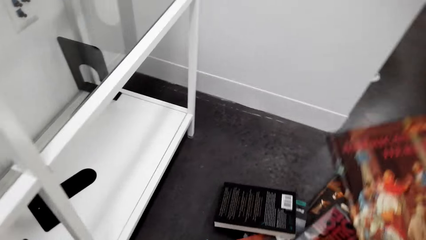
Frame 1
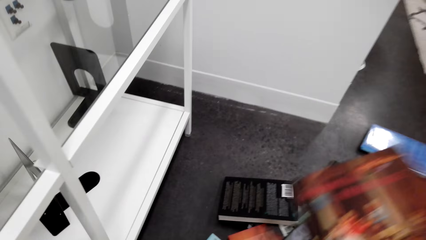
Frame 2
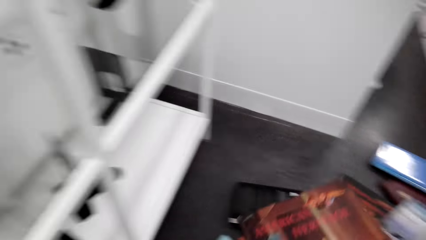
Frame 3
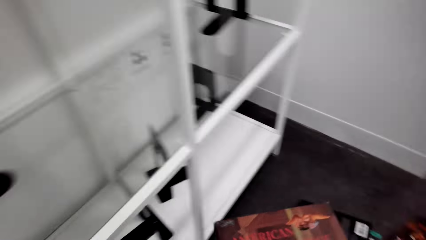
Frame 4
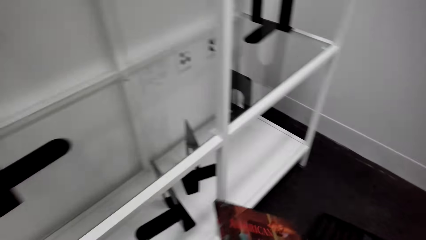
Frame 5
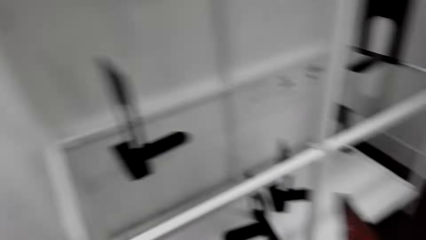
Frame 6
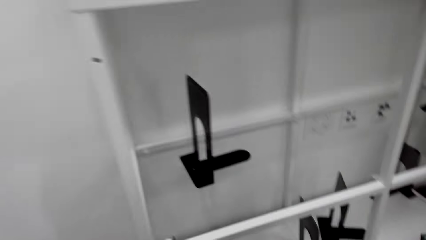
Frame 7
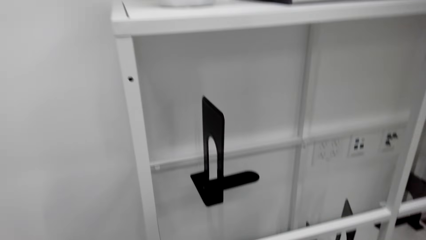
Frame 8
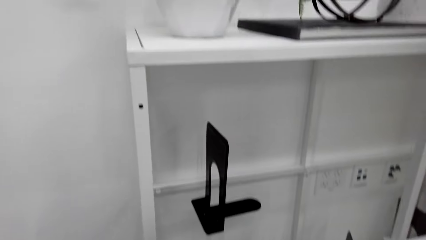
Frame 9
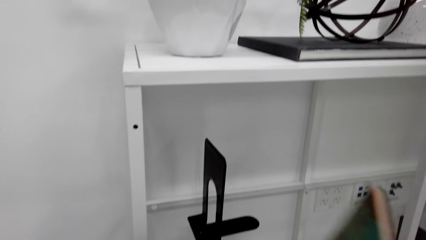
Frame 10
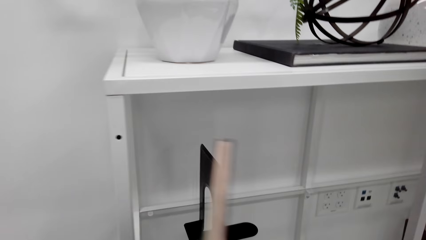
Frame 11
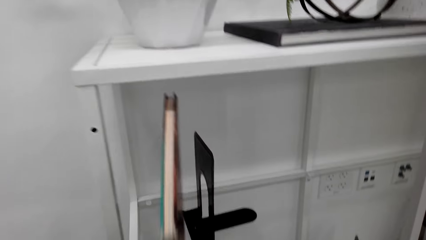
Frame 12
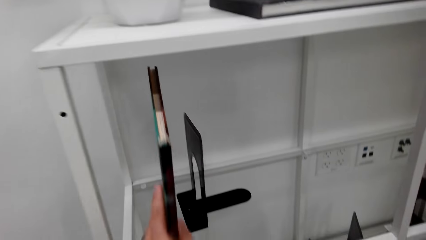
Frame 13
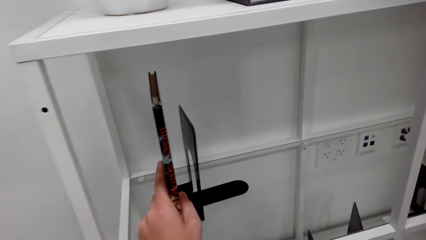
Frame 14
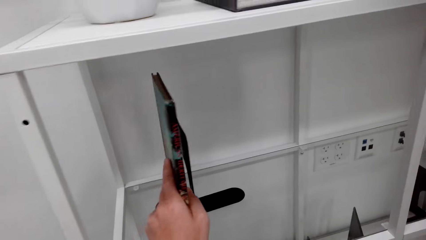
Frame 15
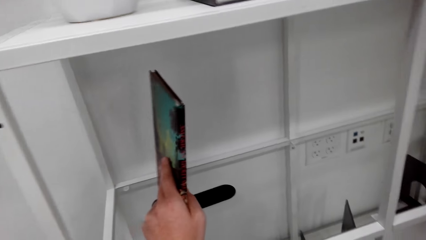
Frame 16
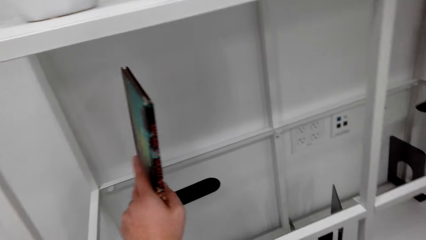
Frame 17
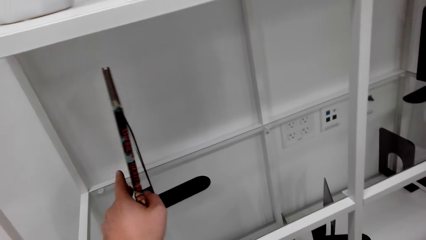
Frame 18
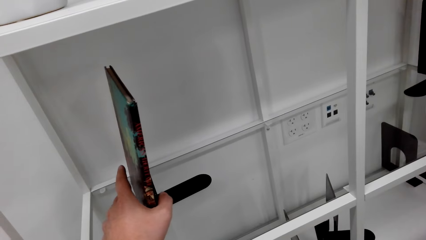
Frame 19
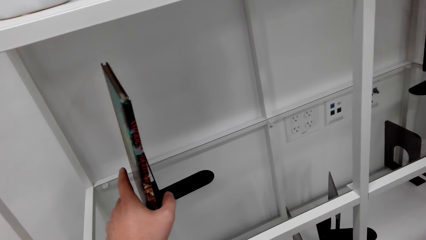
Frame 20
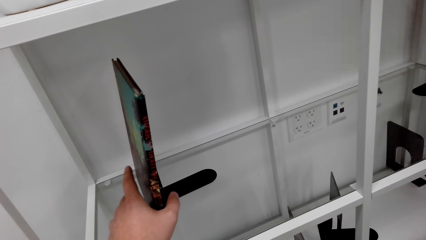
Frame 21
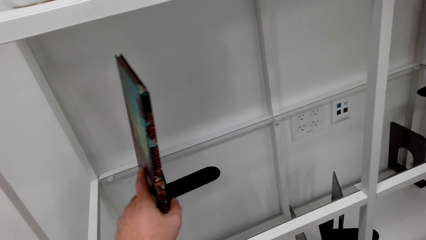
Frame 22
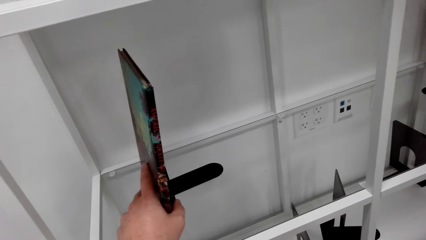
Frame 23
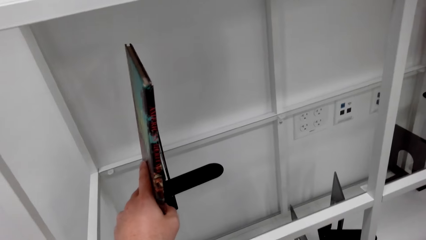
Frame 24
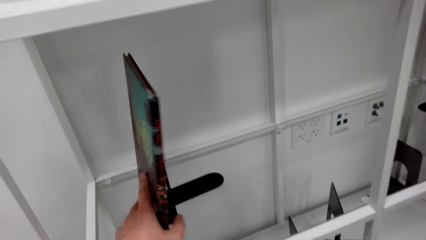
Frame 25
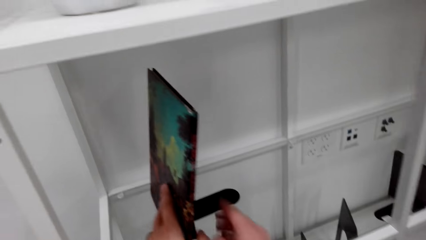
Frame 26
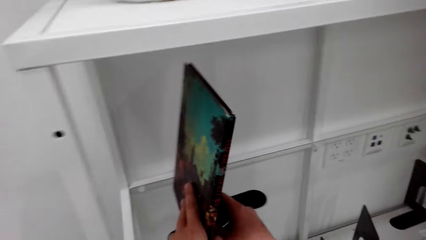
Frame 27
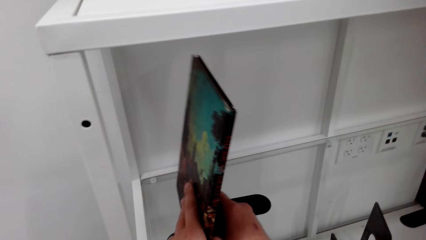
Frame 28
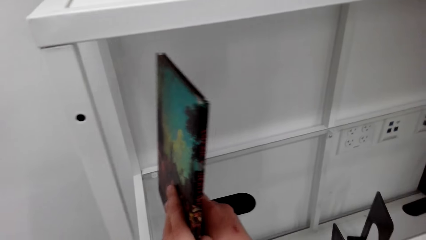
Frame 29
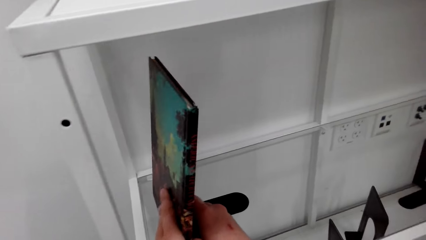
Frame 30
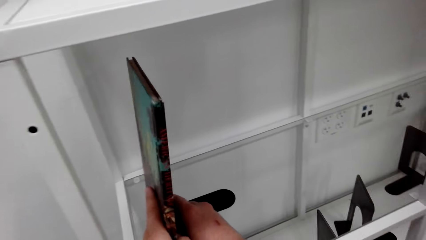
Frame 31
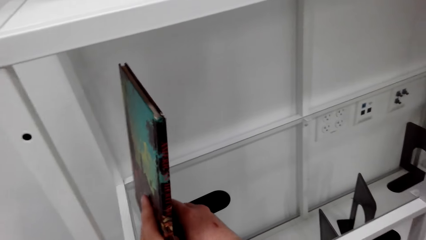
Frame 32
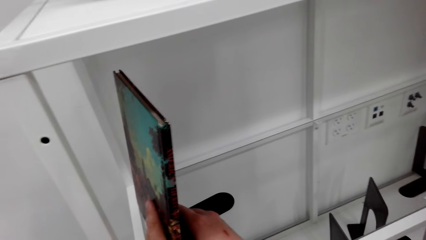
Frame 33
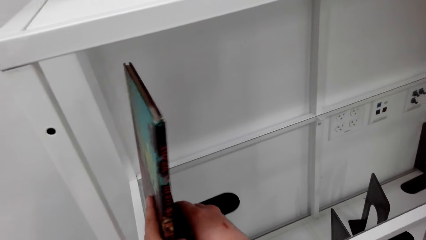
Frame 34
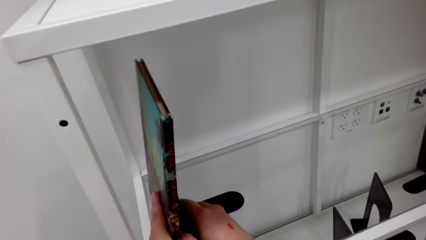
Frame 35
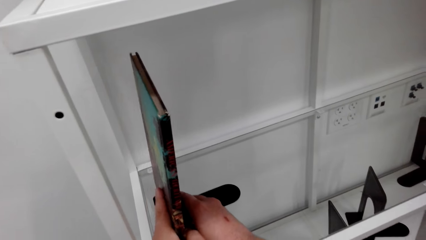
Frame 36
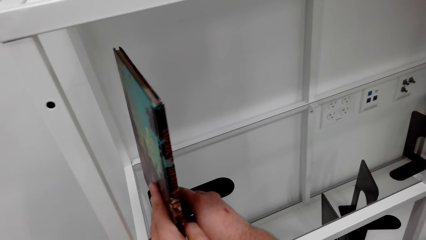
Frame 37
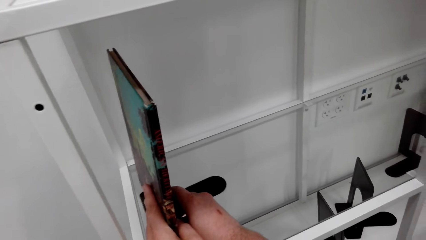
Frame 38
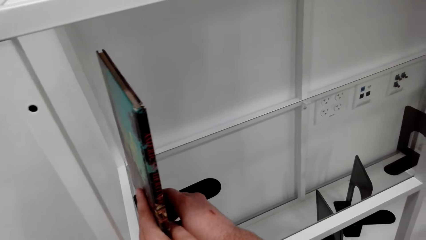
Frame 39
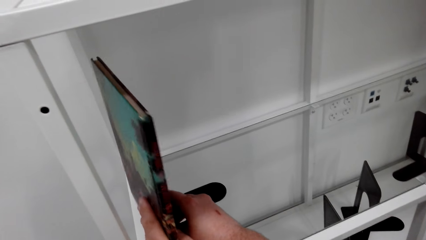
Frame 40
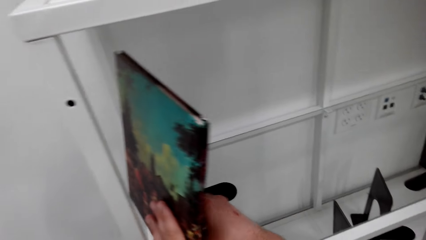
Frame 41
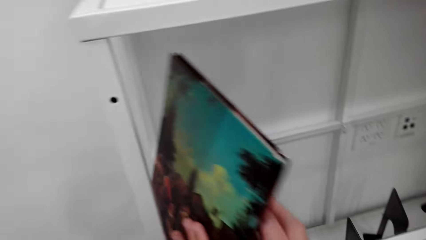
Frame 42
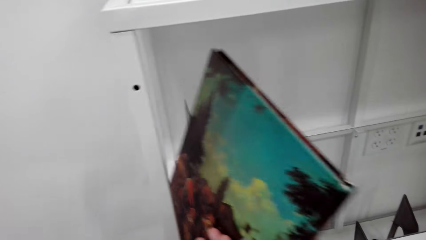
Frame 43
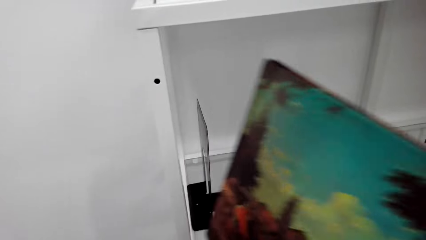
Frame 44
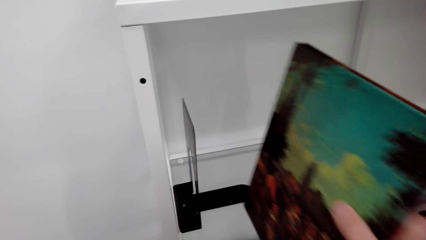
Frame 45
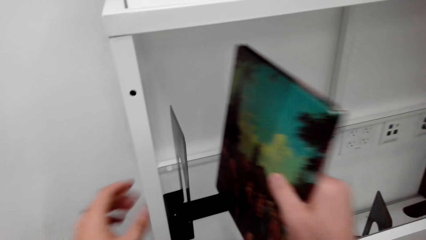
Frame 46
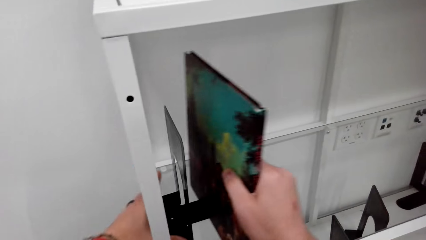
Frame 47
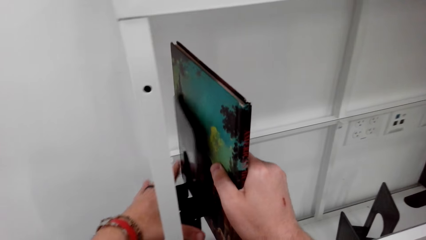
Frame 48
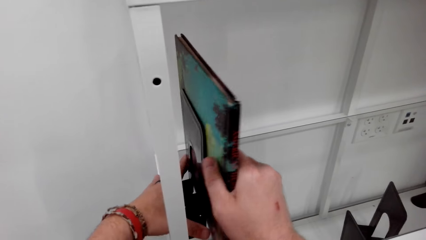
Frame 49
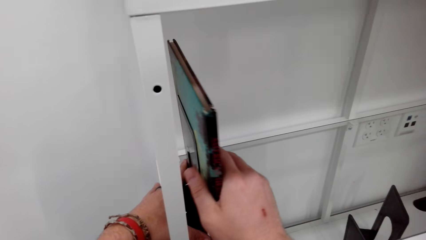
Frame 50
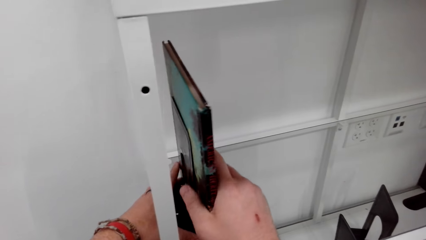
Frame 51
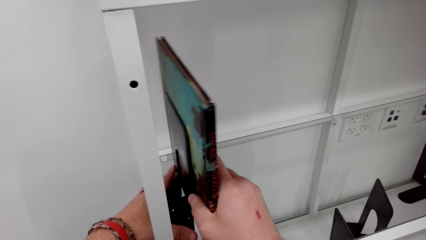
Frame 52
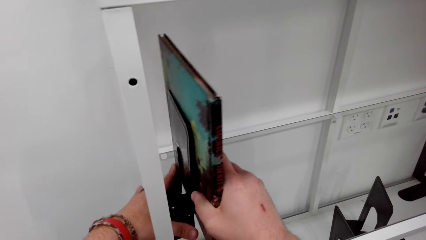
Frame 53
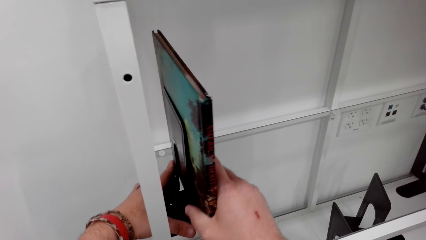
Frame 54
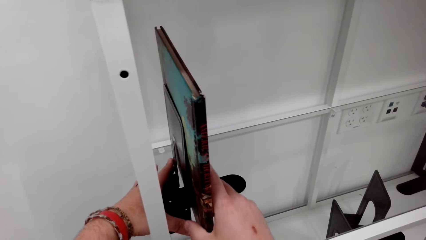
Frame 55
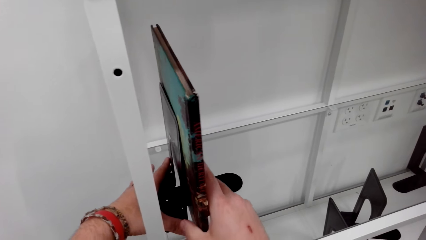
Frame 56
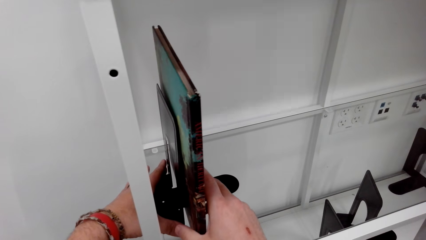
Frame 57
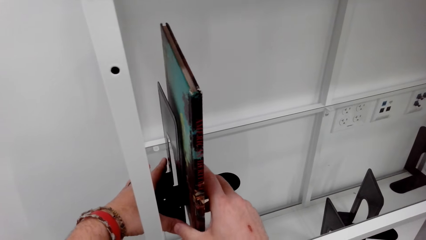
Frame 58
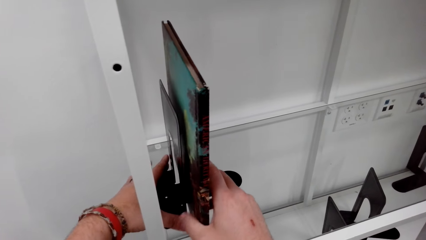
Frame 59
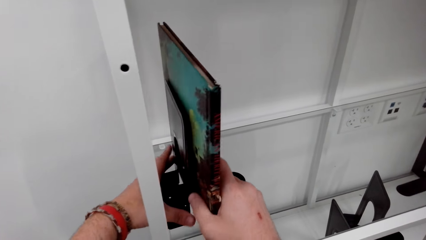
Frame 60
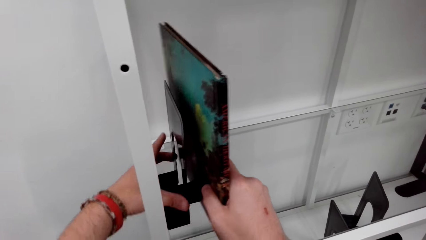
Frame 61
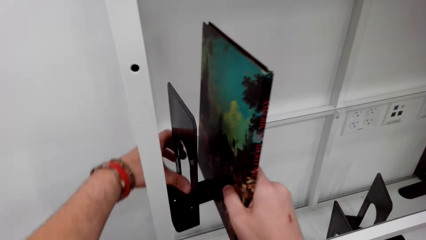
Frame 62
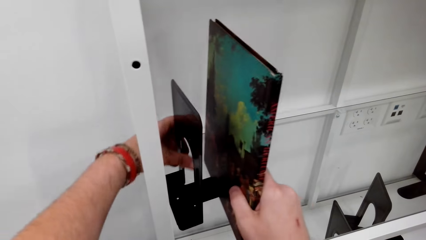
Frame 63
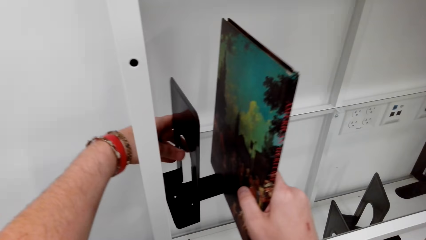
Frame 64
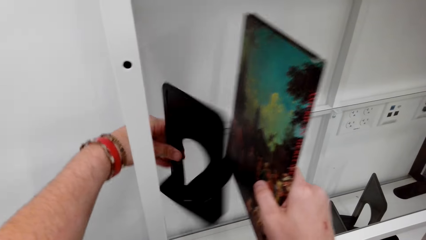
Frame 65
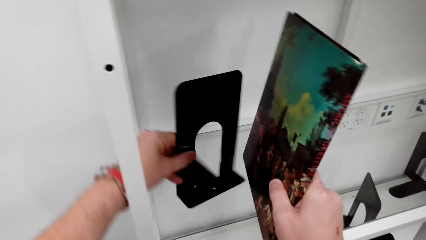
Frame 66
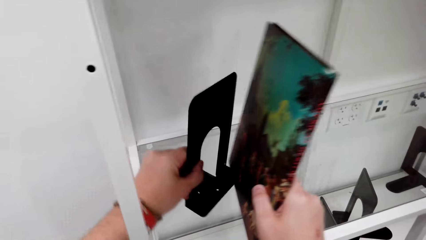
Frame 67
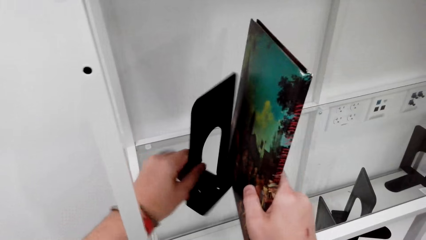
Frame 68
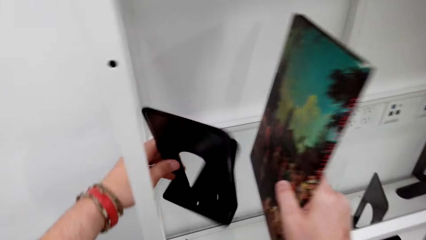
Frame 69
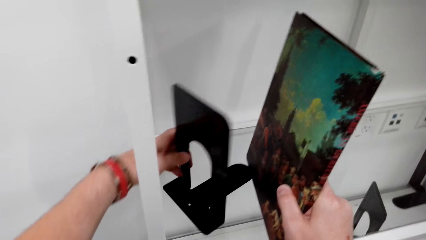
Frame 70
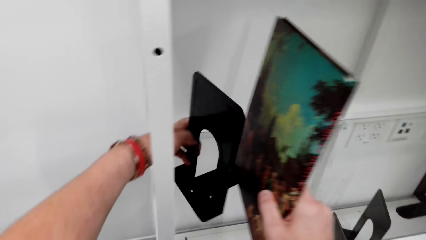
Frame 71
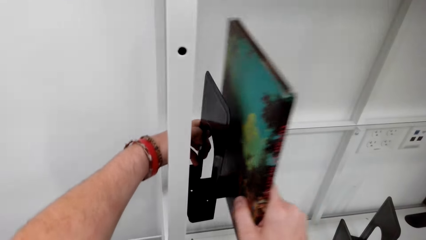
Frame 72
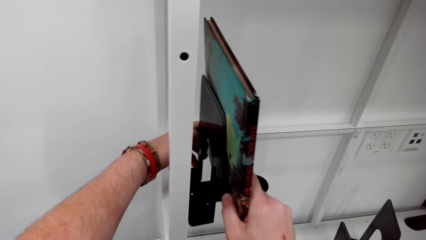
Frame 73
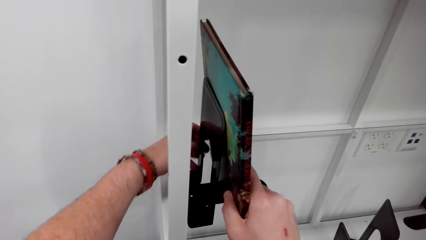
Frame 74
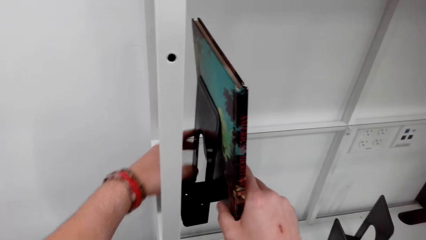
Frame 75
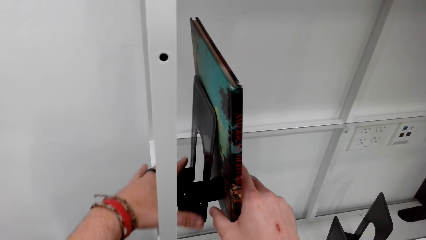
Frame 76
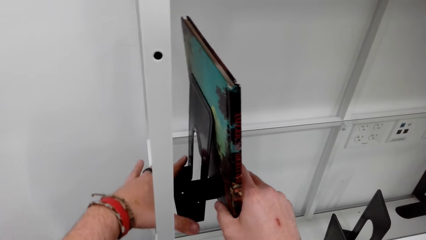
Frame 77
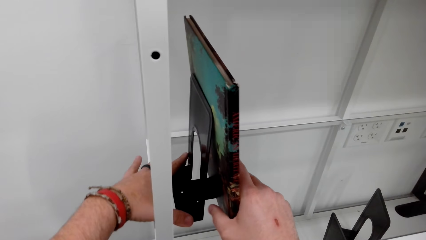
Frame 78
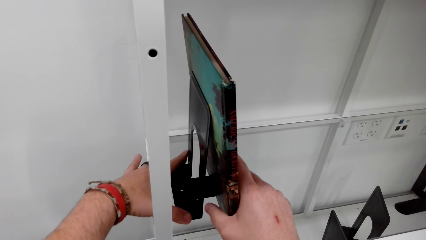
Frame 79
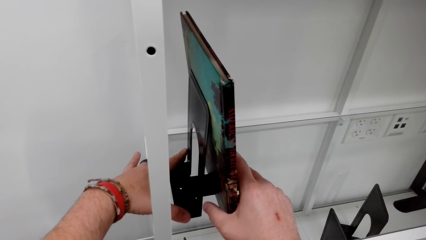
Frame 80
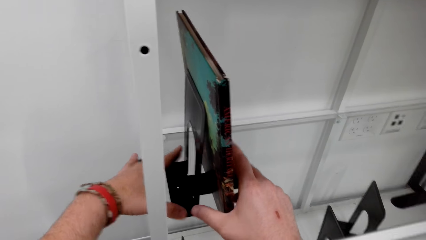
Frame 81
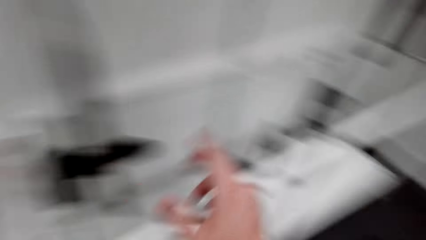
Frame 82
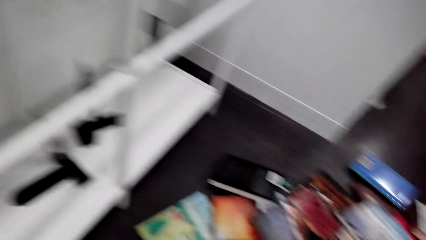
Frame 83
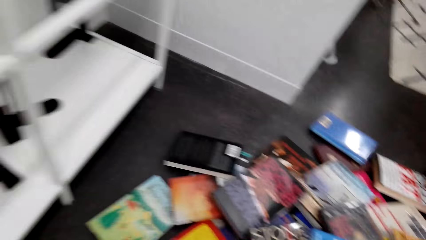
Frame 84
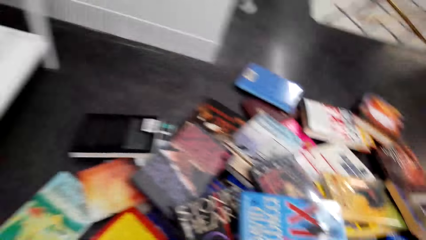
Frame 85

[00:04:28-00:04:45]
The camera wearer puts the book on a shelf. They move the book holder. They drop the book holder. They drop the book. They turn the book holder. They drop the book.
